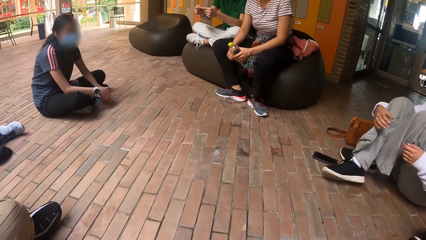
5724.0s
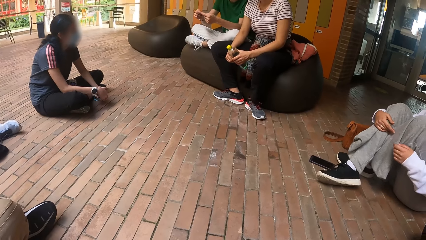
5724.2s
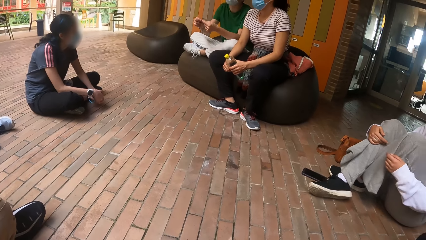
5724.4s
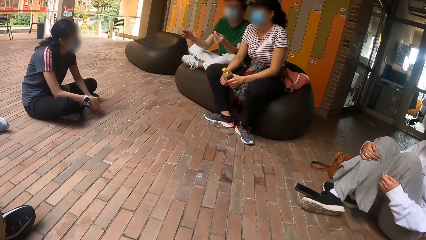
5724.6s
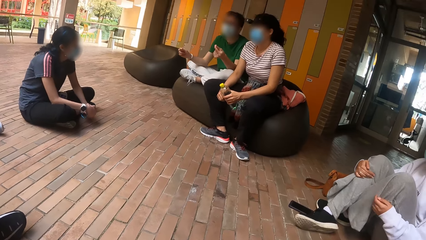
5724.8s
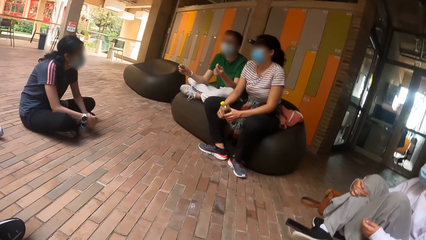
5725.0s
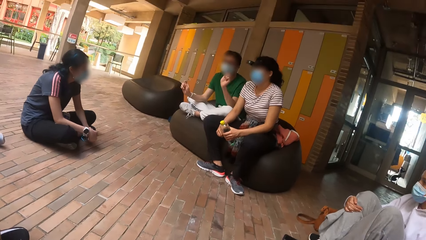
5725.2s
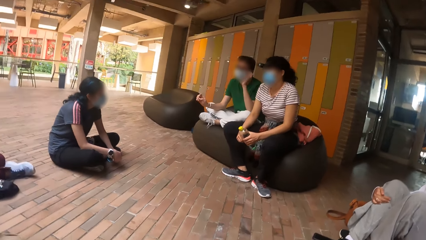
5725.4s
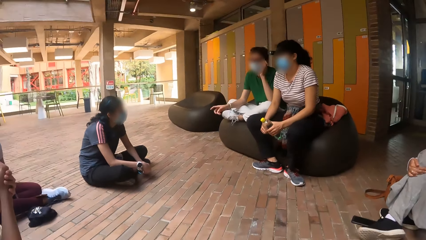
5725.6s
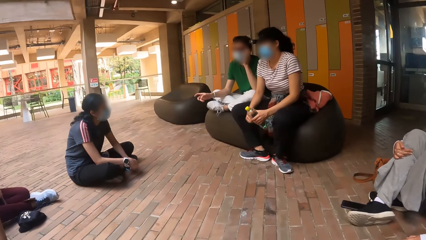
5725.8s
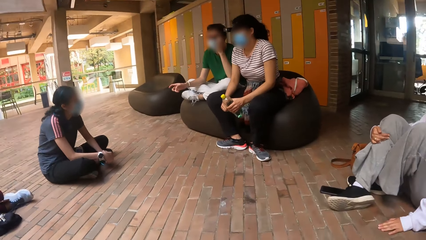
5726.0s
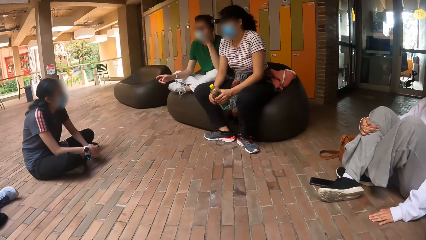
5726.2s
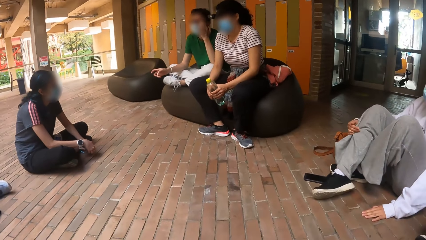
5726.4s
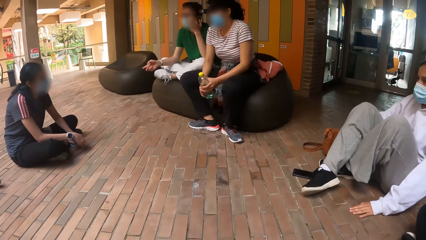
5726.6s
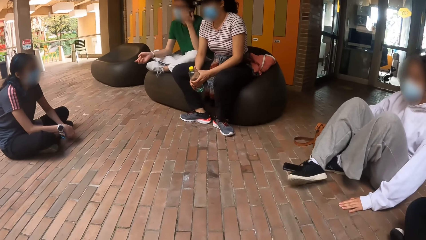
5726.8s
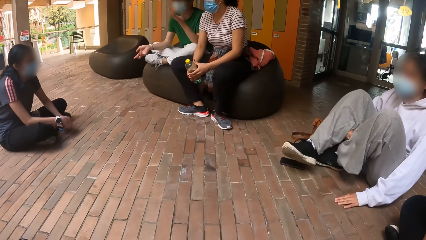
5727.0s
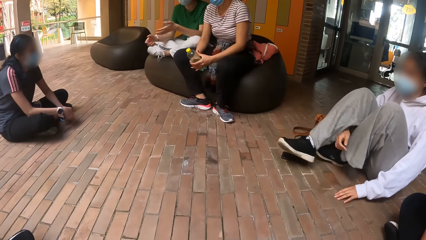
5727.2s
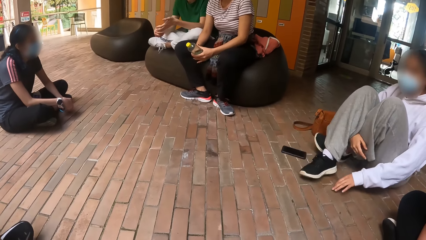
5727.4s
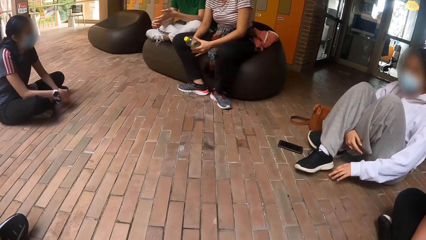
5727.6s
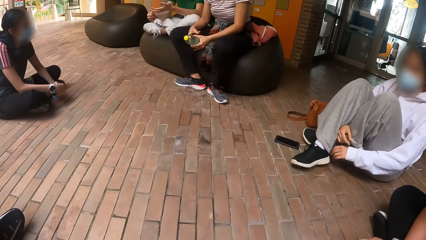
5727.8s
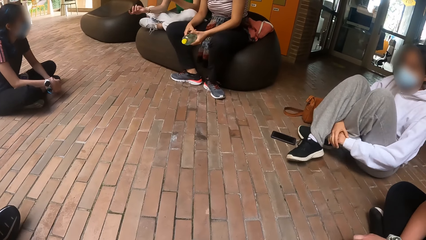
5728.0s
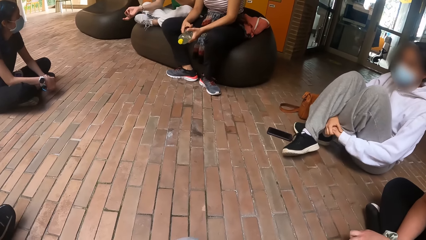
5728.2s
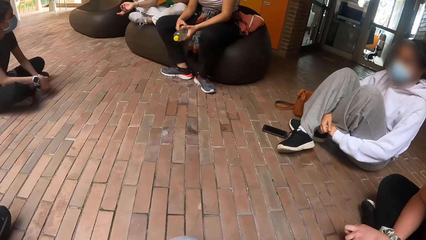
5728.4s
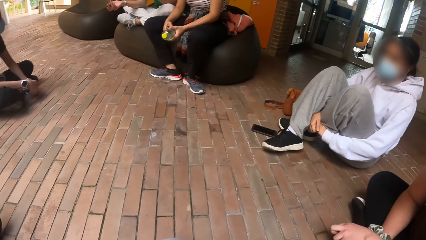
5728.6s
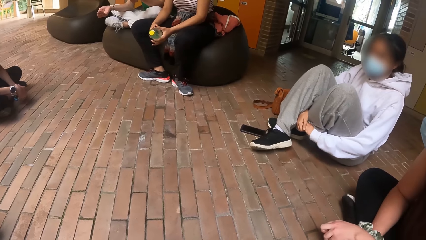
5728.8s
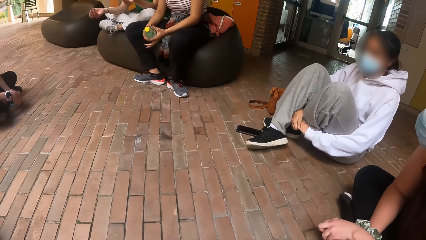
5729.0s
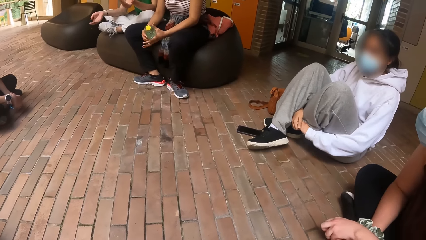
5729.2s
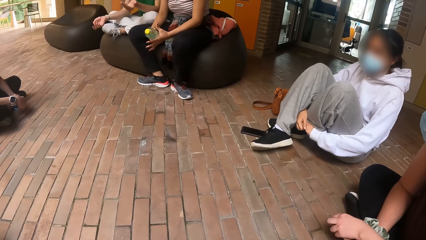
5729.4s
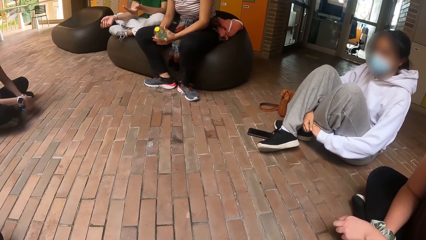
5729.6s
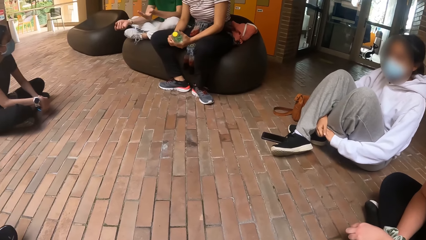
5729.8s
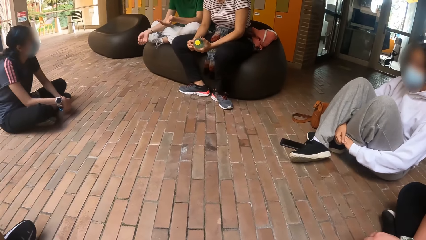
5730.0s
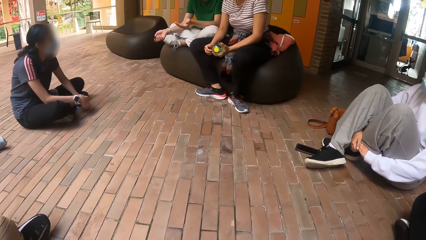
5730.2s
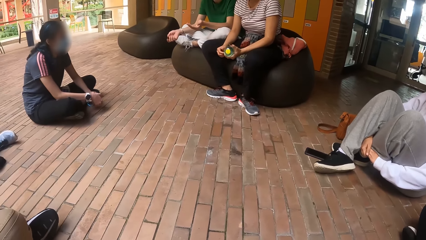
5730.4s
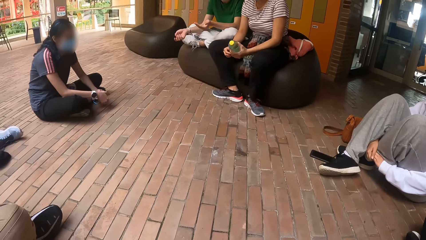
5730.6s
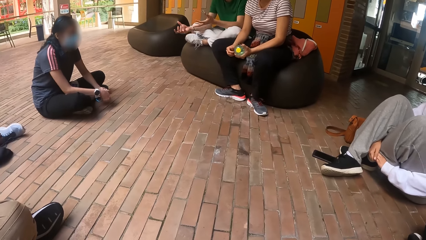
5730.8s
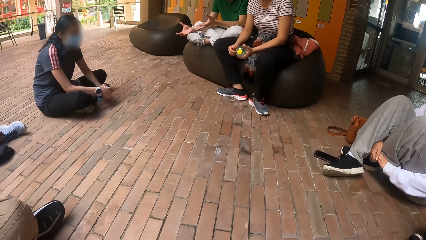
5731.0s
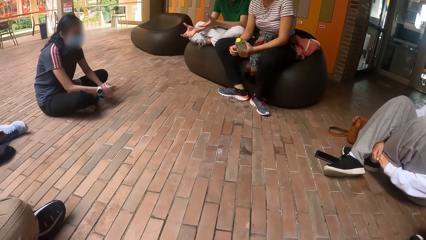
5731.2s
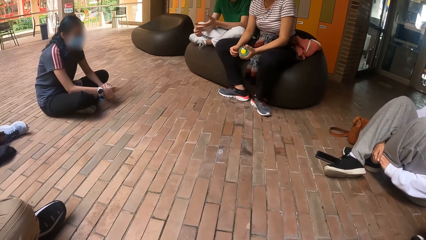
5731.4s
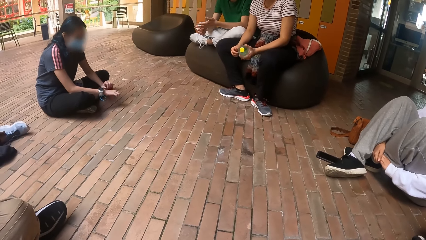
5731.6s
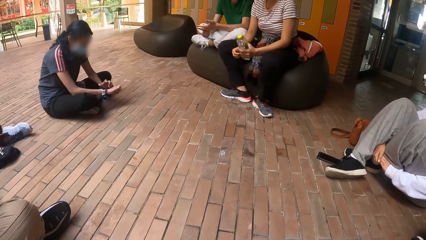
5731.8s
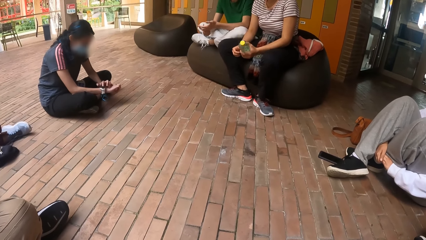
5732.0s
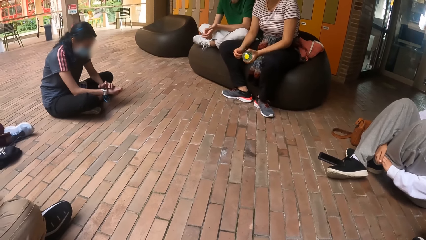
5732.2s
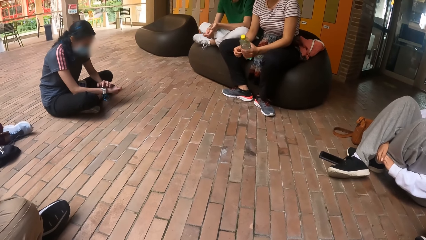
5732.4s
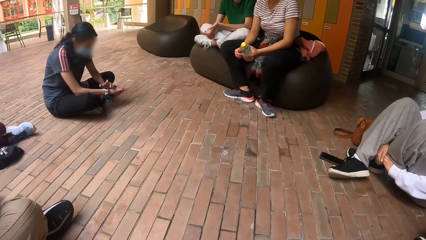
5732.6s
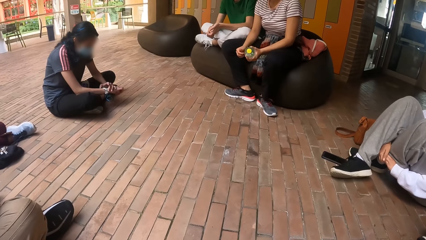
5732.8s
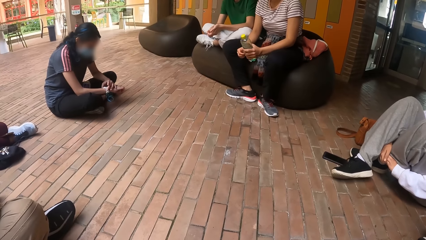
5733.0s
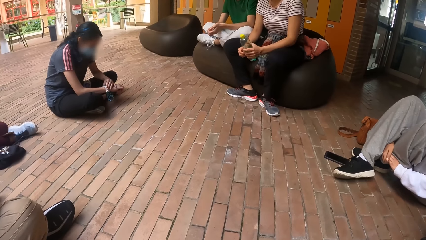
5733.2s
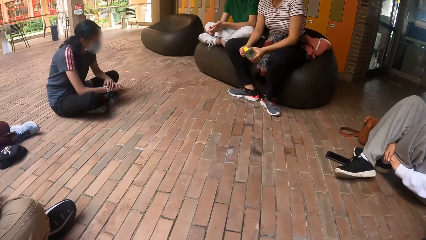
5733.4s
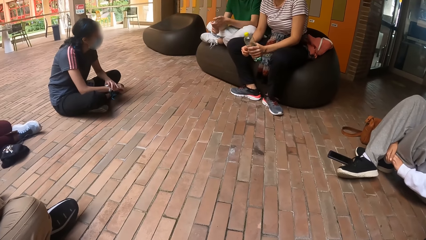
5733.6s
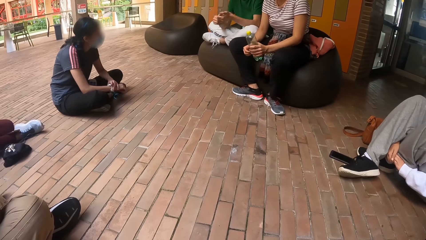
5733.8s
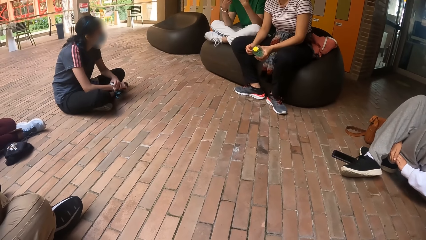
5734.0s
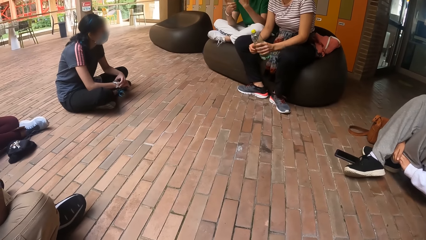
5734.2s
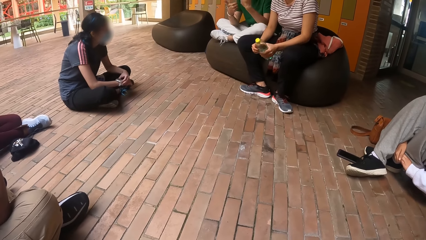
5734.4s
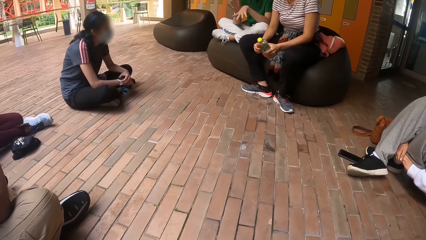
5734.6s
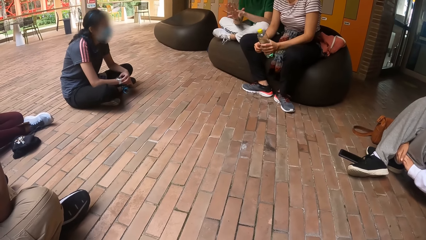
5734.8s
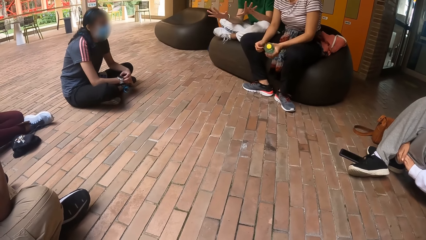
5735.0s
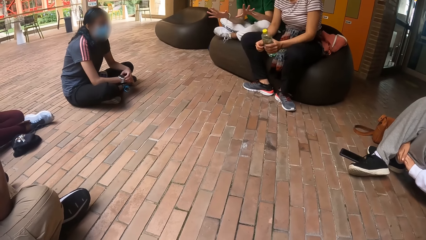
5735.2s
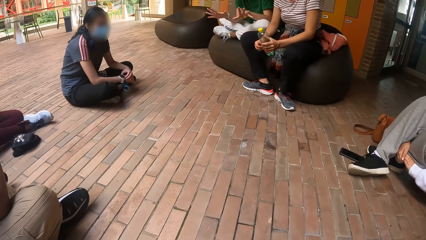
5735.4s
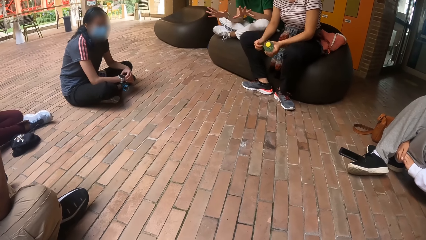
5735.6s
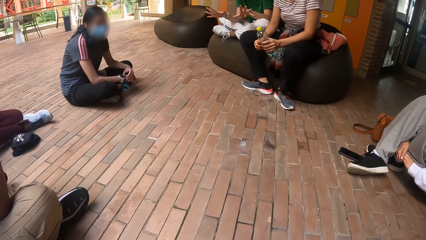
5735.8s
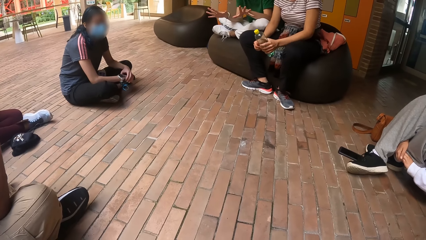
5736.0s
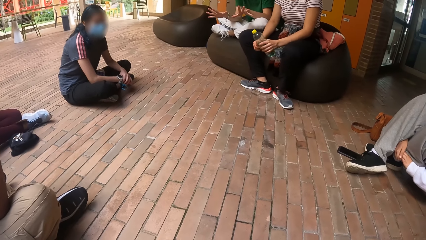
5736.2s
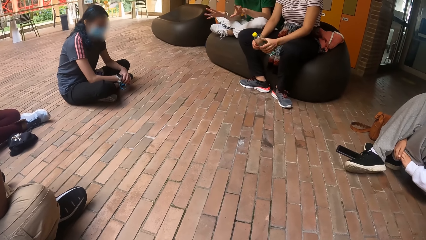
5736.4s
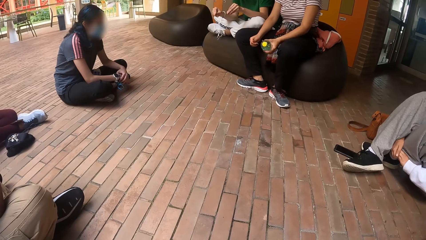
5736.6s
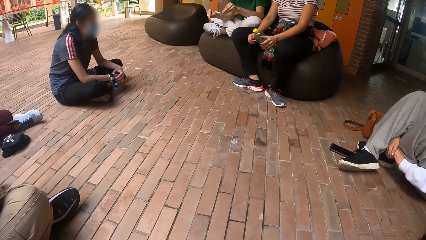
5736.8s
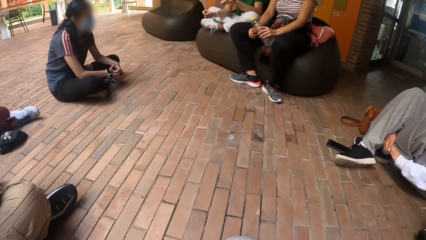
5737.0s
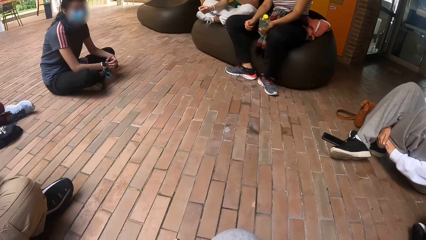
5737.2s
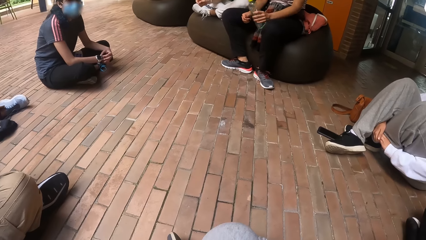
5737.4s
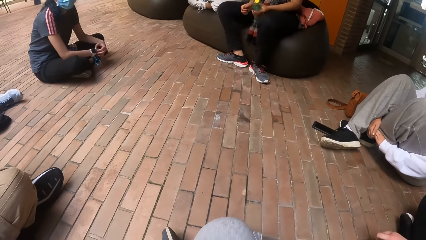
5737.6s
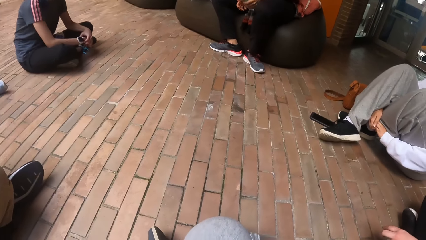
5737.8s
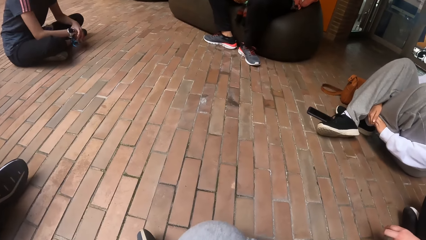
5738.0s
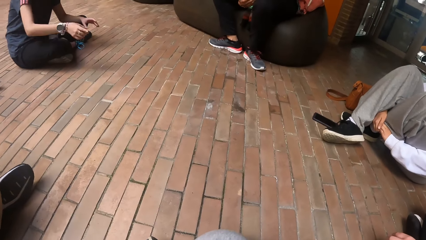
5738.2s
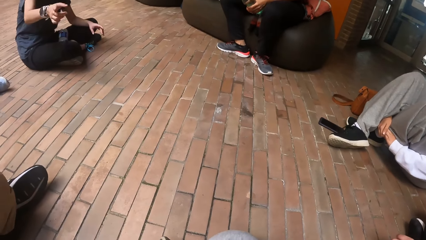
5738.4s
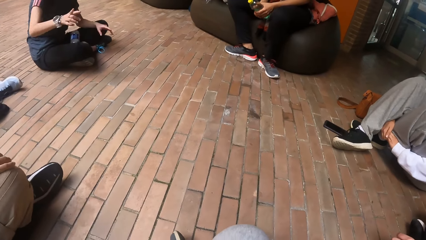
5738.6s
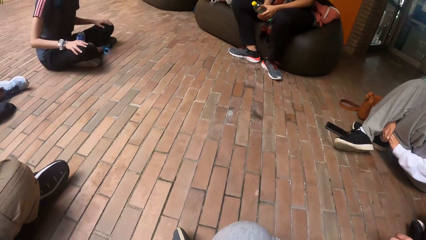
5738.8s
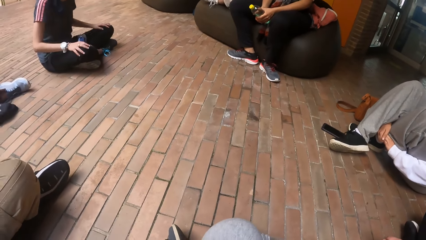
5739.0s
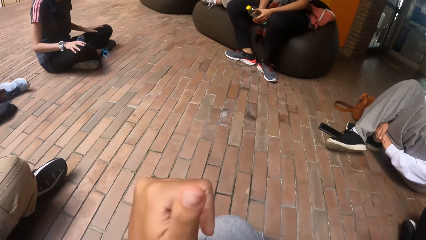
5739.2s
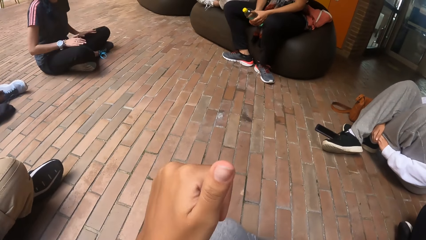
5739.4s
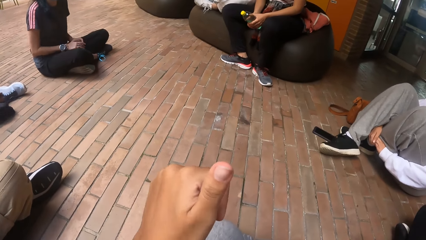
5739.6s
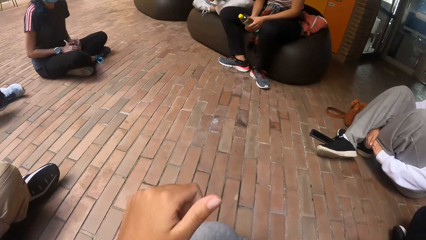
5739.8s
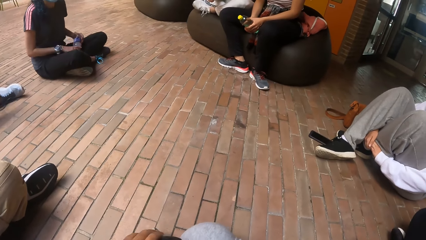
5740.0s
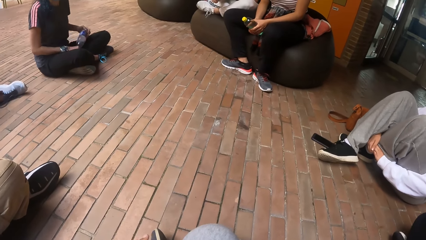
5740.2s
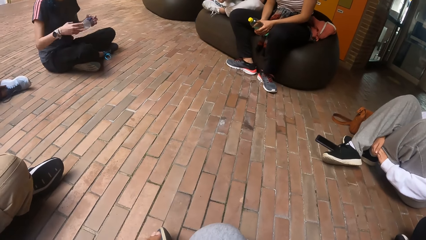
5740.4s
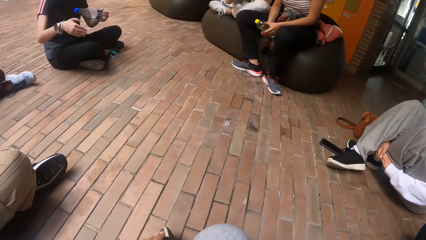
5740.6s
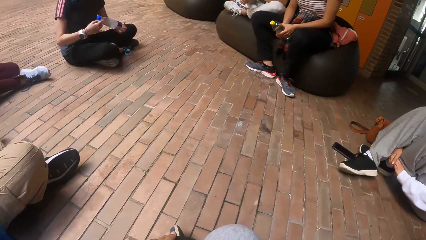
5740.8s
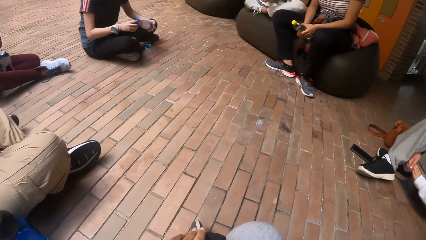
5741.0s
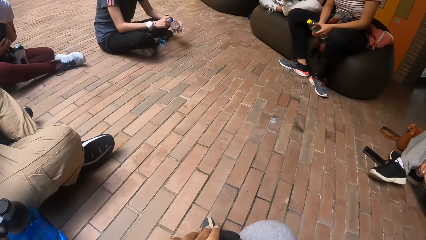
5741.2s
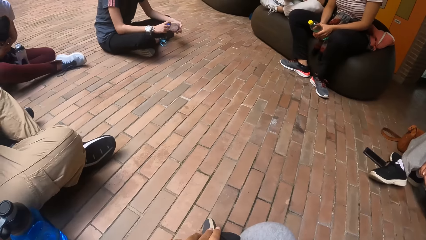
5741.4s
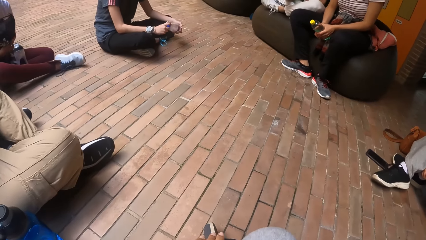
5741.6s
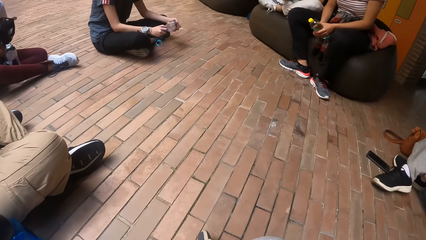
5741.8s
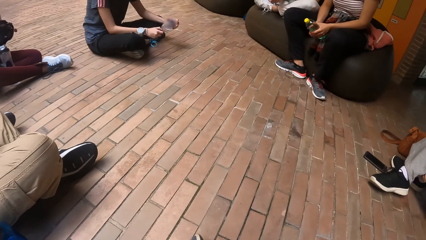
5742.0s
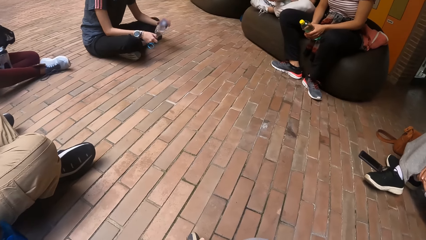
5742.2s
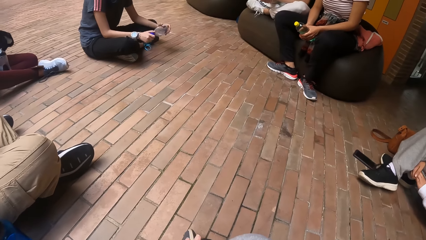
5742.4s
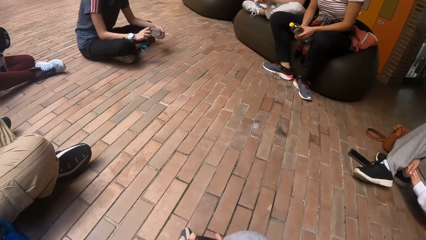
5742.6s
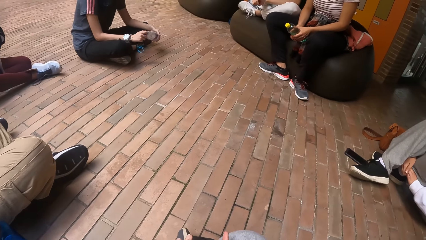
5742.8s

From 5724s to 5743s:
A person touches a water bottle.
